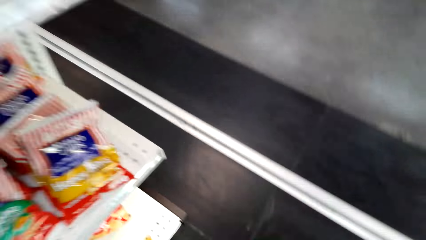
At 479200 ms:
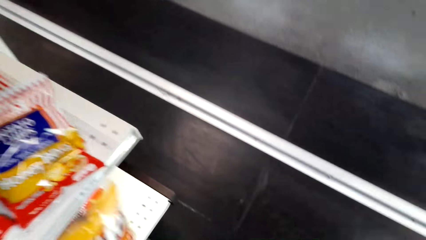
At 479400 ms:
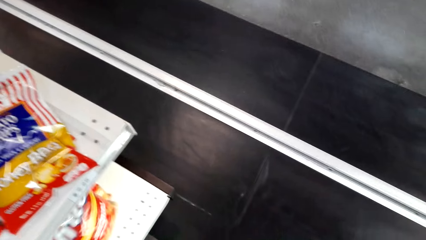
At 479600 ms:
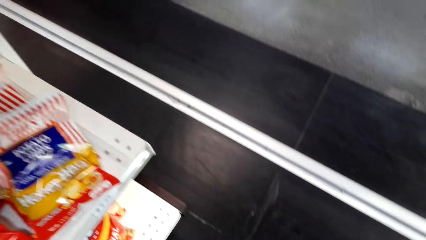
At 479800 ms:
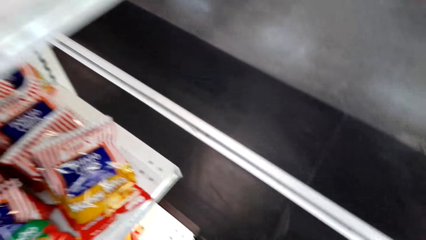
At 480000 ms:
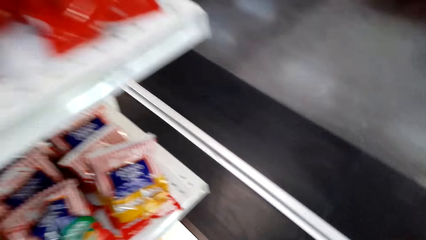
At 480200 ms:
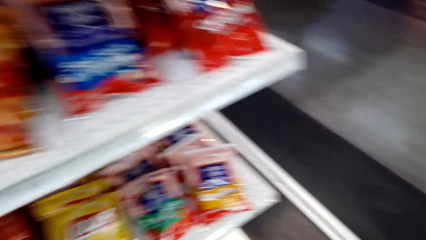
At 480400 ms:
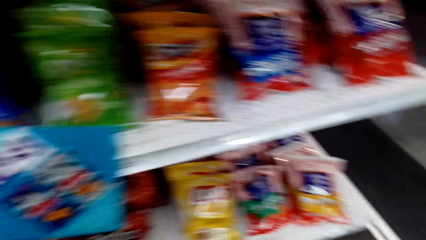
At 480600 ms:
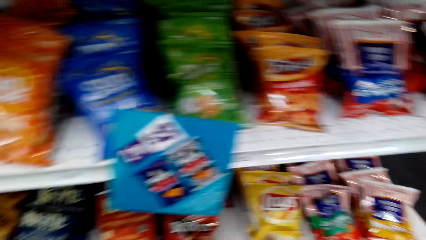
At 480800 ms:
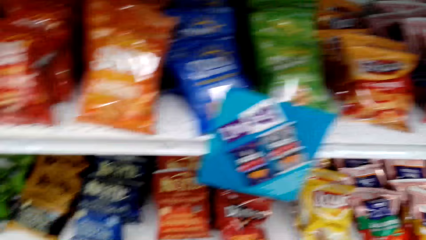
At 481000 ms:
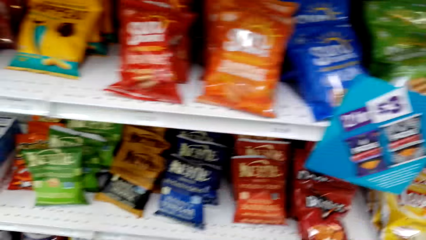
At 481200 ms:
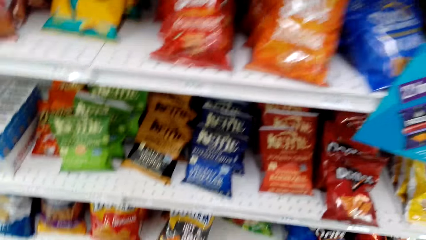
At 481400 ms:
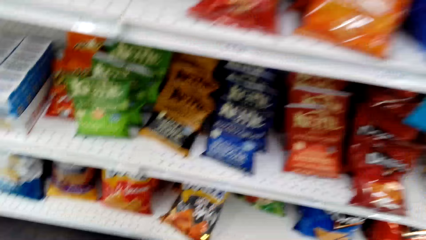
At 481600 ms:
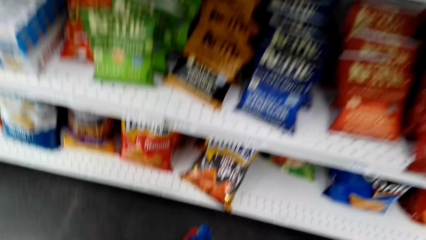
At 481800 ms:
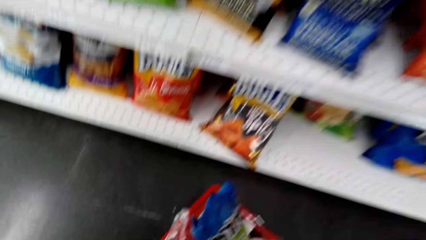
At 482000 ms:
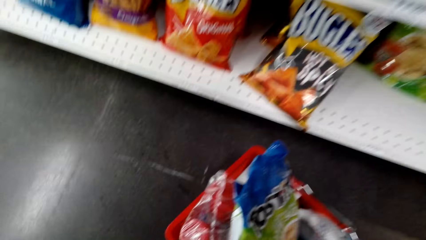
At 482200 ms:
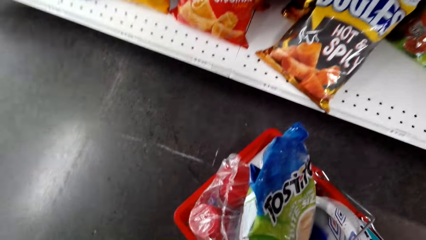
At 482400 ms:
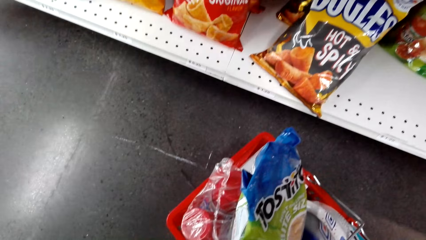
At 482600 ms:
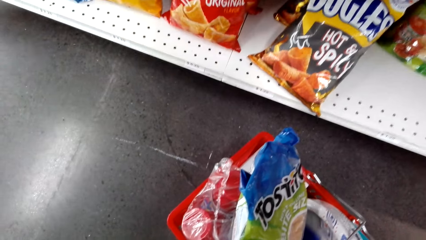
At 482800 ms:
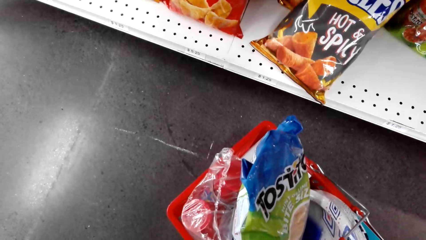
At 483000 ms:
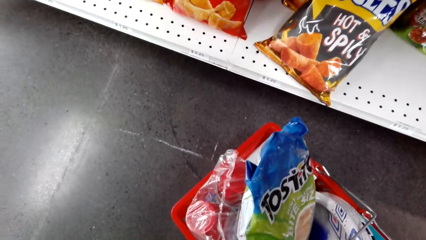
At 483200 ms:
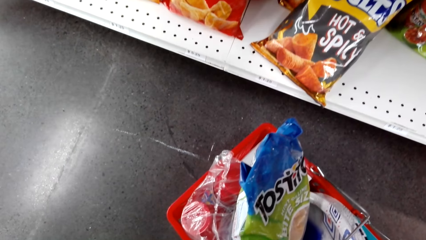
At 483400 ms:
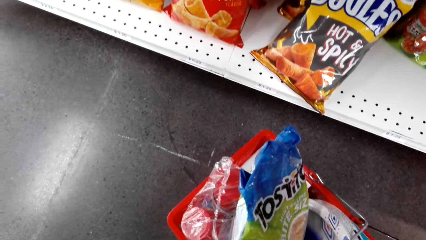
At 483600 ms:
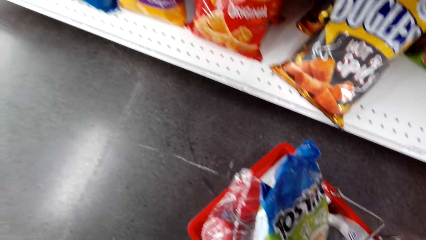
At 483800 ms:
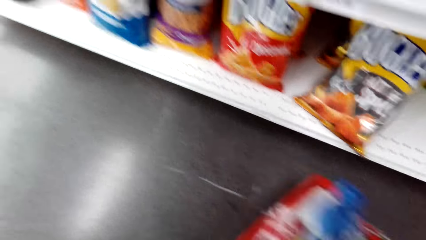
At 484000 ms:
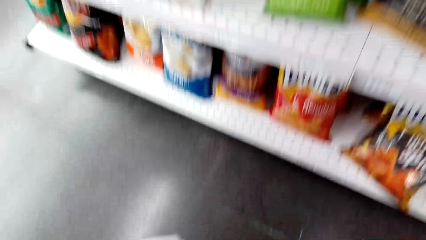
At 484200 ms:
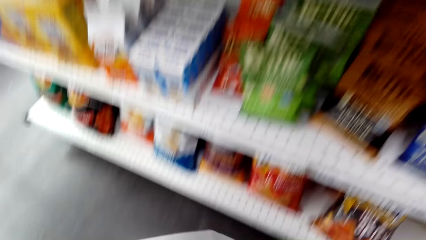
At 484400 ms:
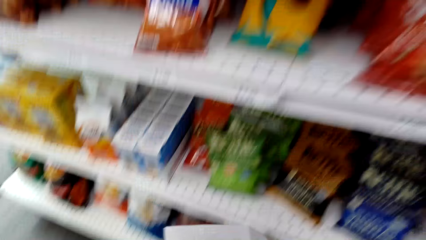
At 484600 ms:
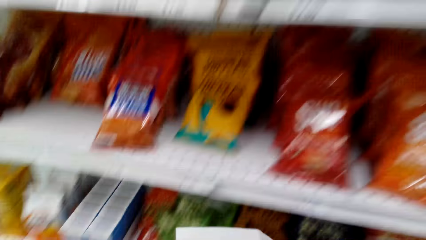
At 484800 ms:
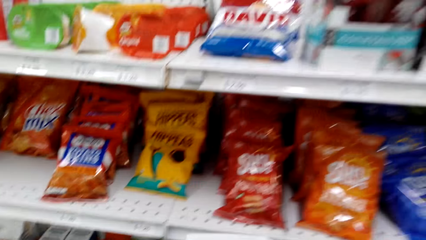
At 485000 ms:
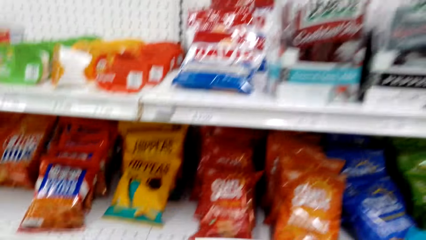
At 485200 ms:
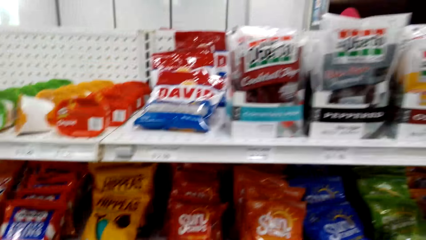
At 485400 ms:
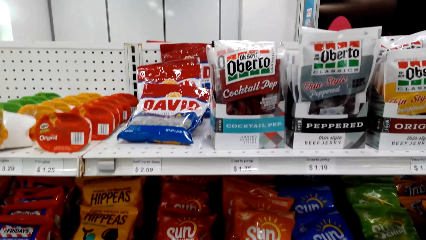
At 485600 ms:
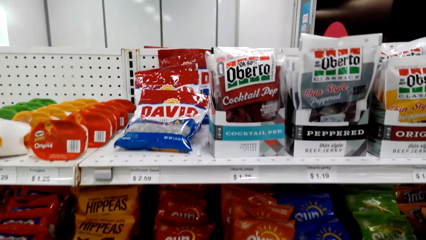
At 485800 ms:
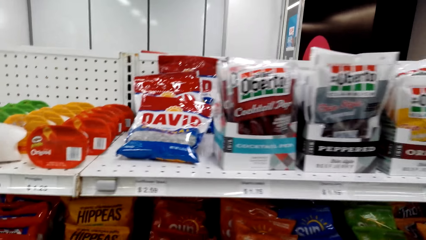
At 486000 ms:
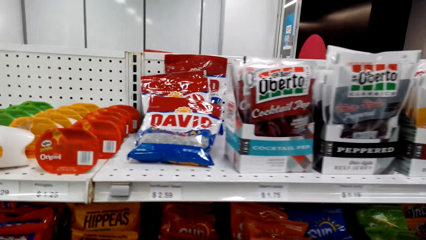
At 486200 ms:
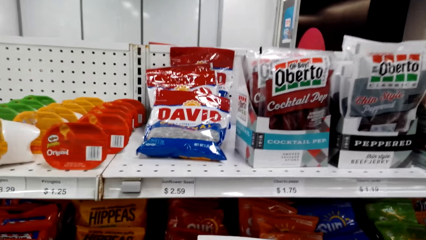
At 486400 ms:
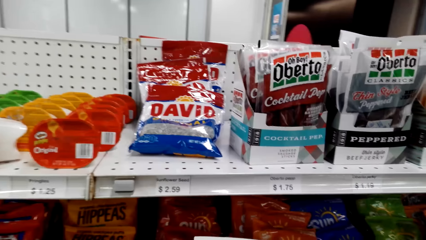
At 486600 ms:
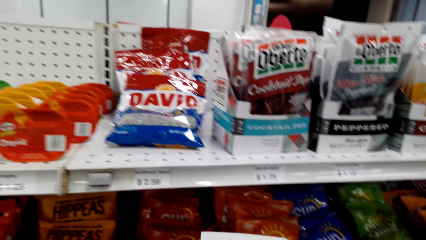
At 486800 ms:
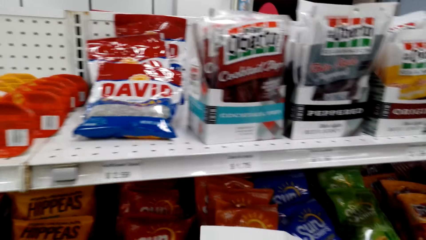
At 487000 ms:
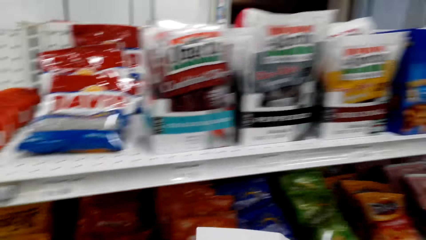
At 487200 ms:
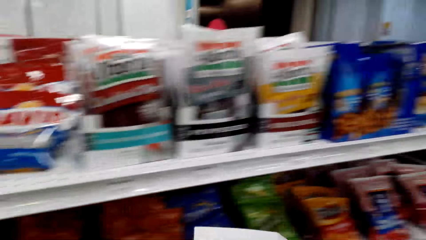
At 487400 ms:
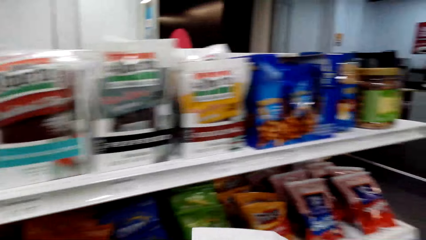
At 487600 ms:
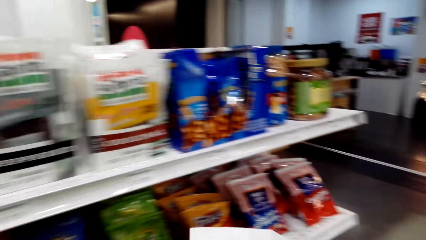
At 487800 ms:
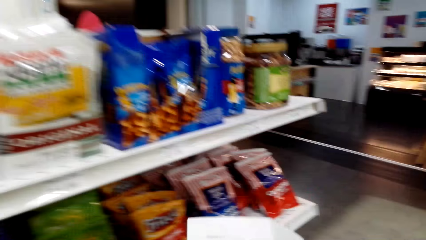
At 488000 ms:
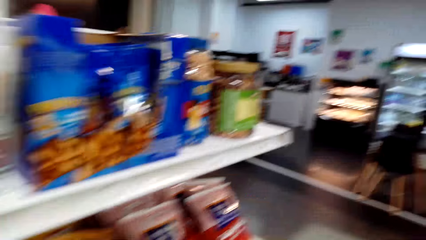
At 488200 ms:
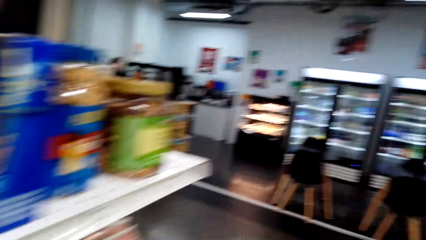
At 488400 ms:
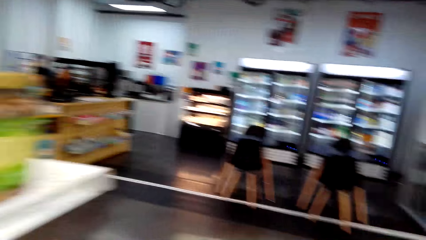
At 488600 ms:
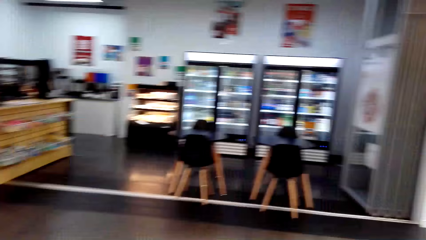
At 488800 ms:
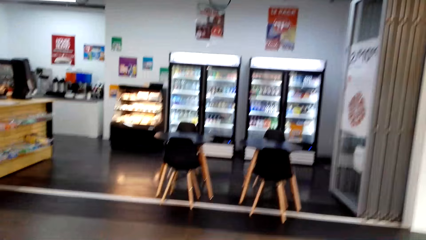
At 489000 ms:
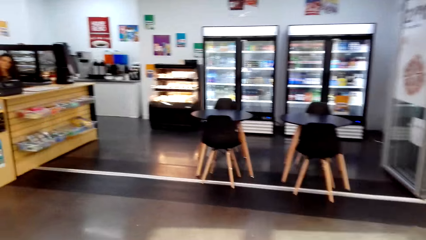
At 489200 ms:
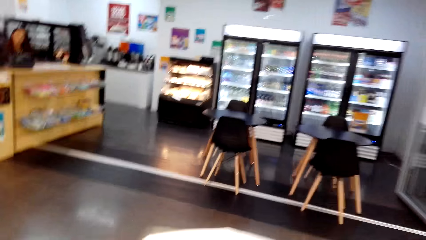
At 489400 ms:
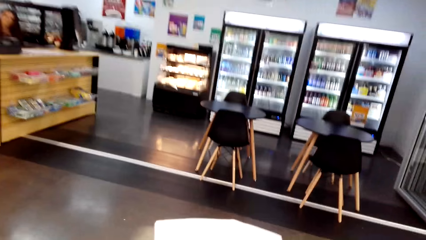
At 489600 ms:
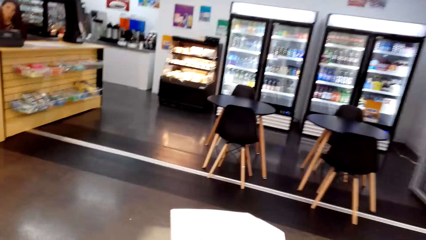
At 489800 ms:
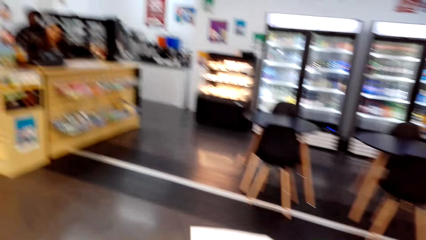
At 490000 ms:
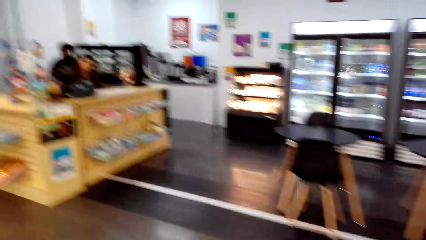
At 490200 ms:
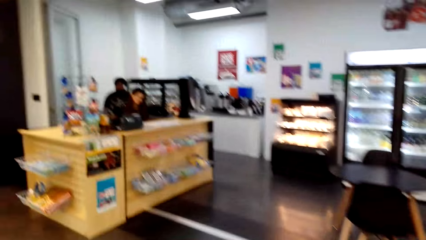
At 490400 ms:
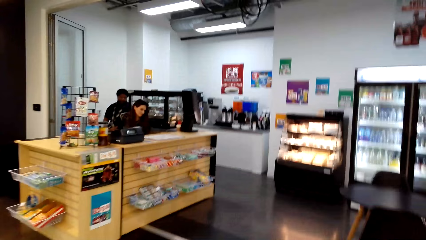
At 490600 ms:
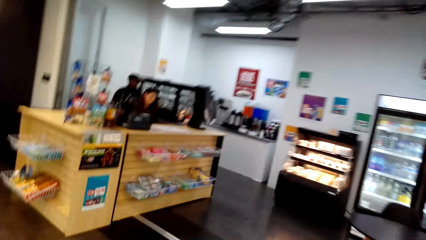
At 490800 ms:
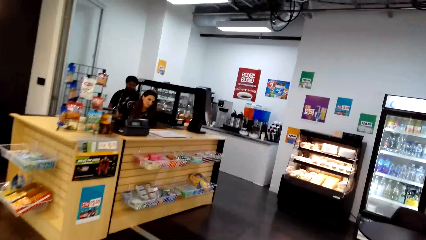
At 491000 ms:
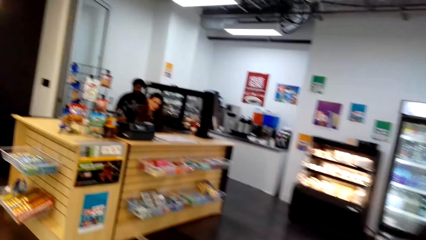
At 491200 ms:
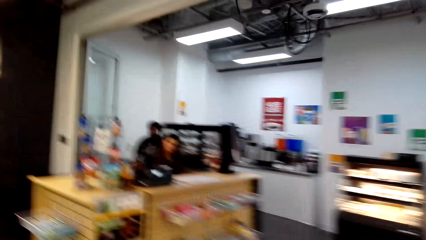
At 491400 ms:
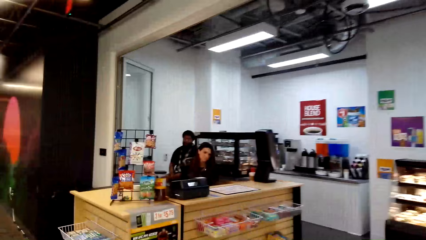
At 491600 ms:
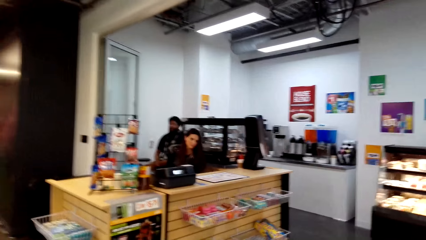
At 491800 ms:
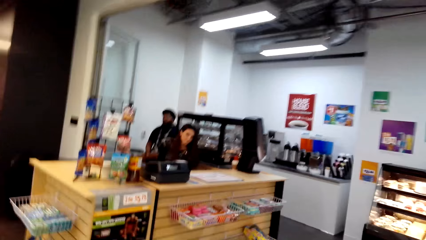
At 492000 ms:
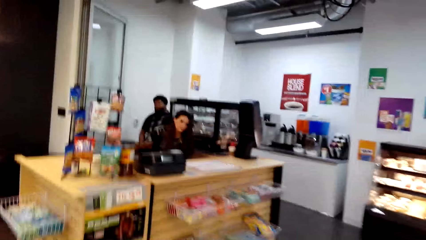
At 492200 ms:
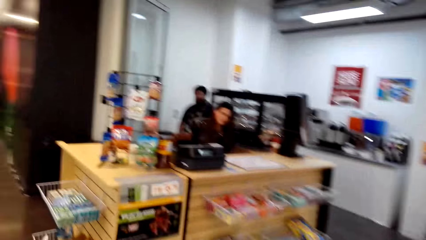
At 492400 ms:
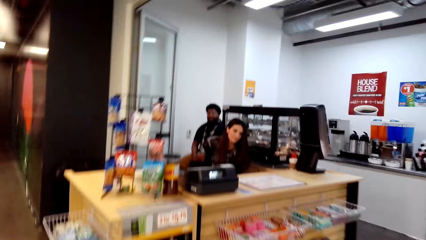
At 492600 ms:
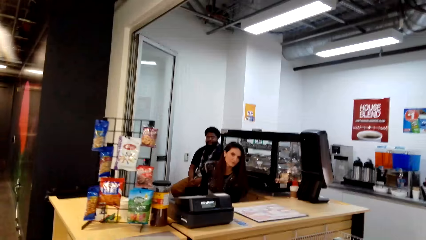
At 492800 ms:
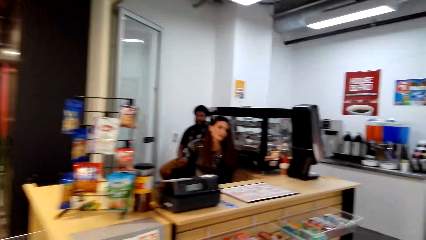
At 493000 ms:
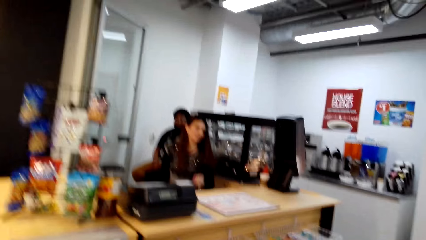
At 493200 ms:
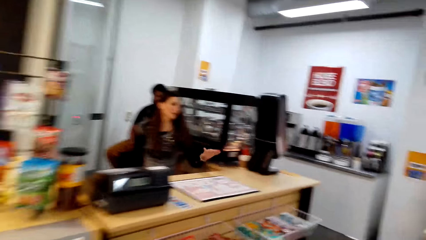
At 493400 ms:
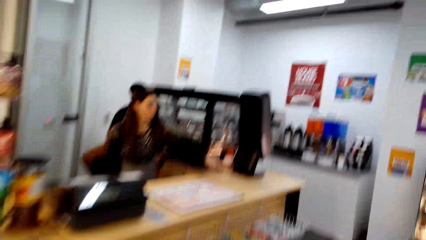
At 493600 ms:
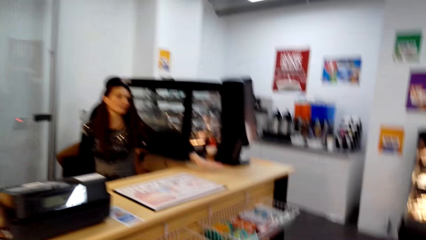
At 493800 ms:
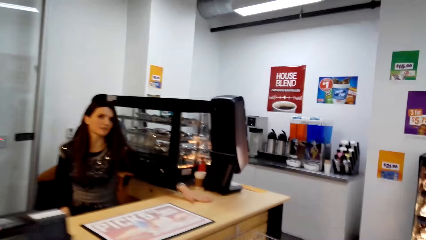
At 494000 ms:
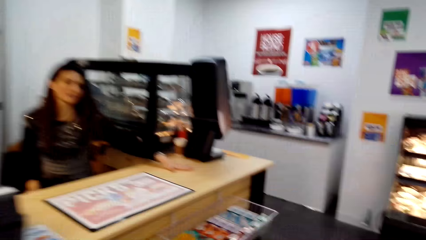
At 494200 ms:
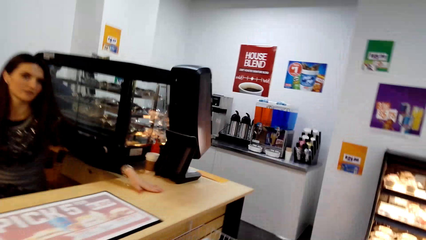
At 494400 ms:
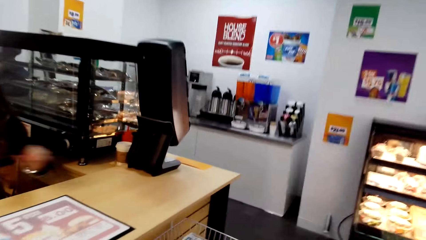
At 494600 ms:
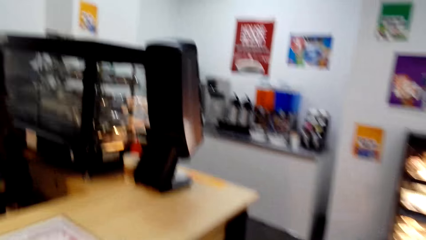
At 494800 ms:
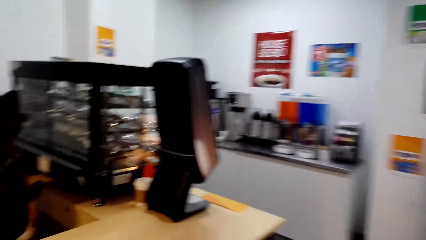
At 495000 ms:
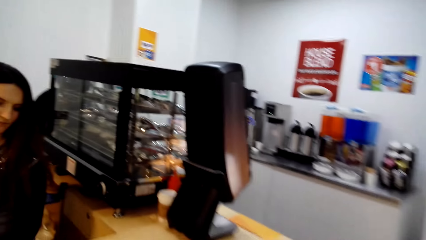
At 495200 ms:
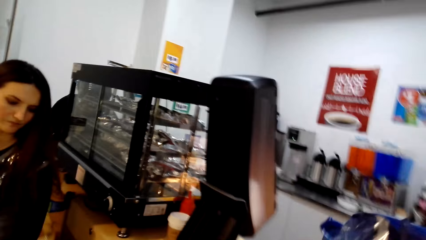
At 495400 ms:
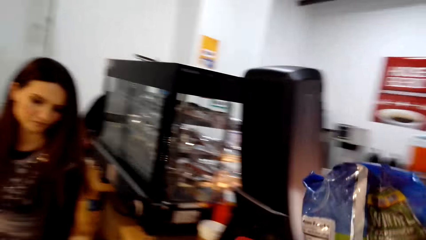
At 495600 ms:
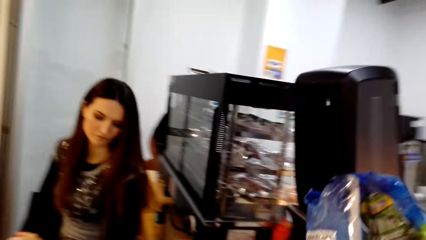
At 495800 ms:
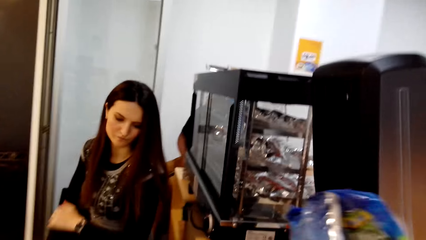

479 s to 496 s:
The camera wearer places the yellow packet of something on the shelf. They move around. They pick up the shopping basket. They look around. They turn right. They move around. They walk to the counter. They converse with a woman. The woman converses with the camera wearer. The woman touches the countertop. The camera wearer converses with the woman.
